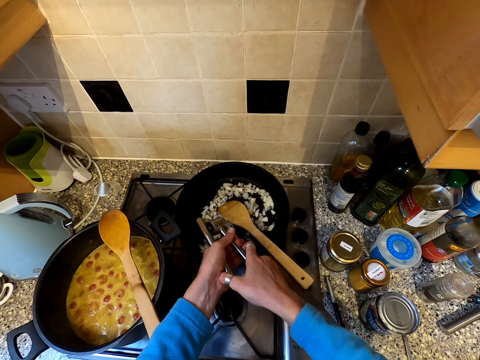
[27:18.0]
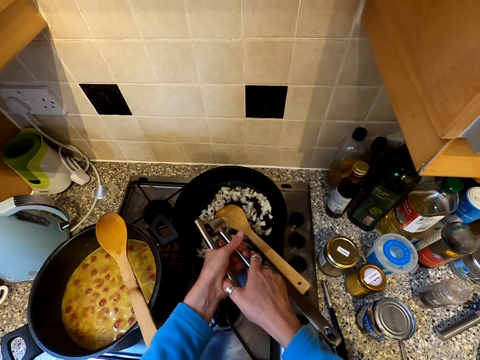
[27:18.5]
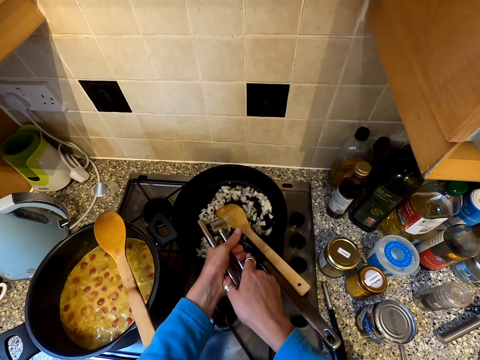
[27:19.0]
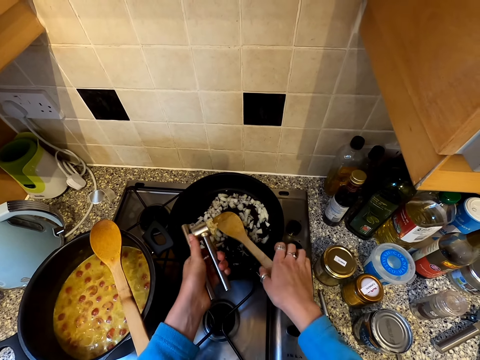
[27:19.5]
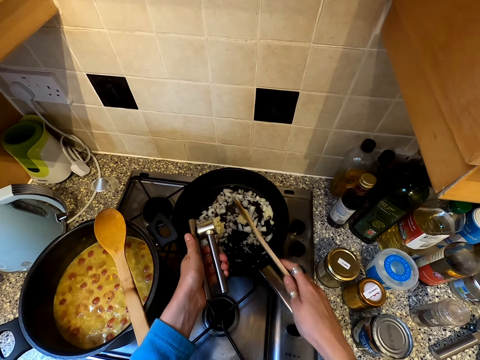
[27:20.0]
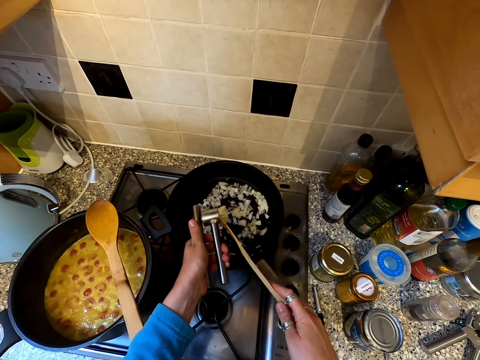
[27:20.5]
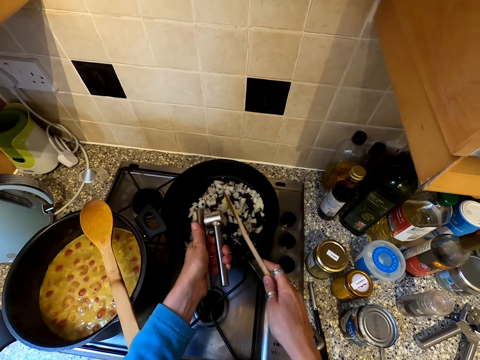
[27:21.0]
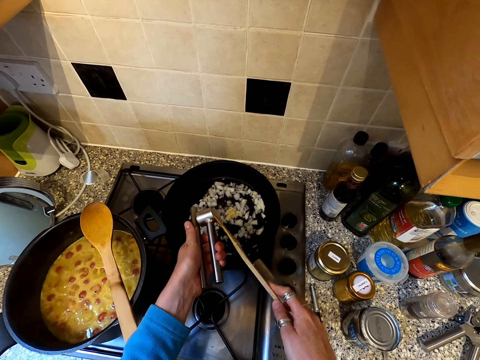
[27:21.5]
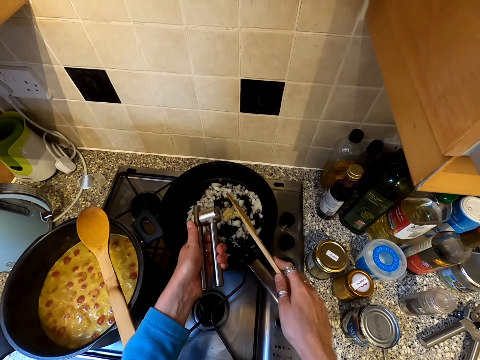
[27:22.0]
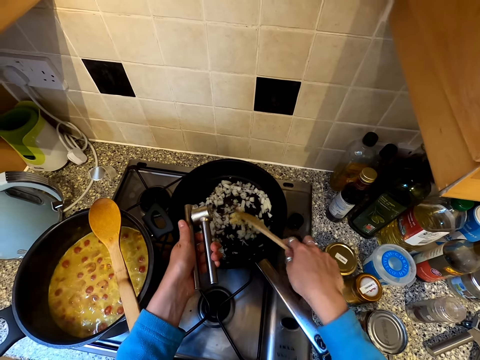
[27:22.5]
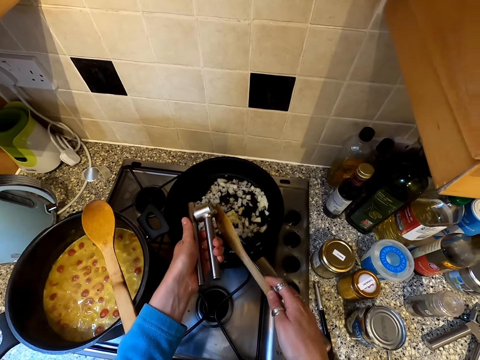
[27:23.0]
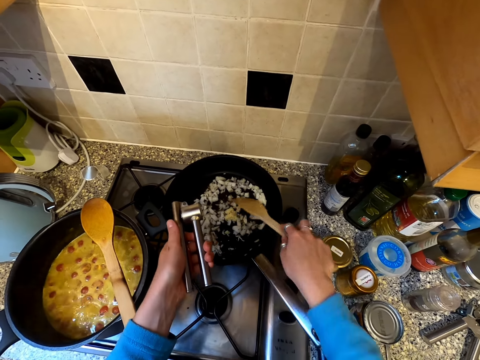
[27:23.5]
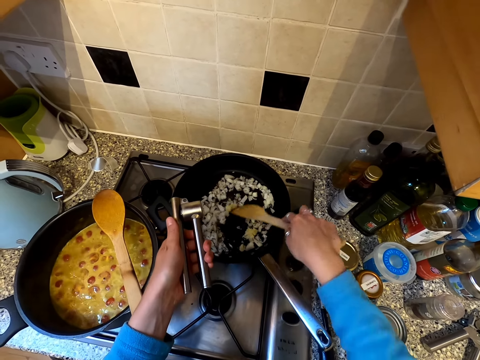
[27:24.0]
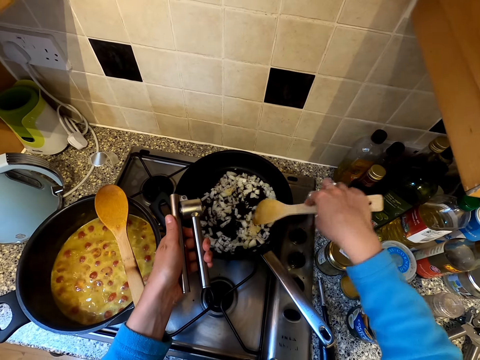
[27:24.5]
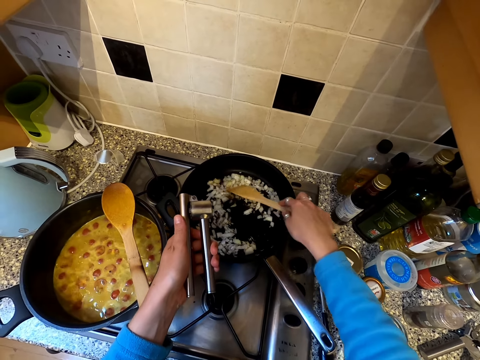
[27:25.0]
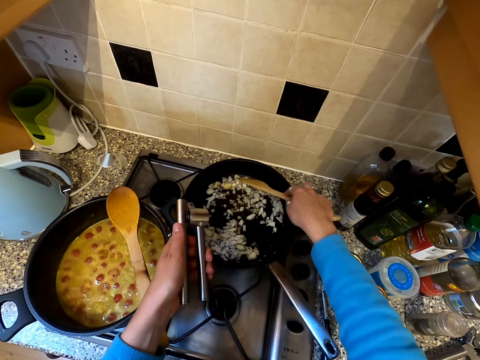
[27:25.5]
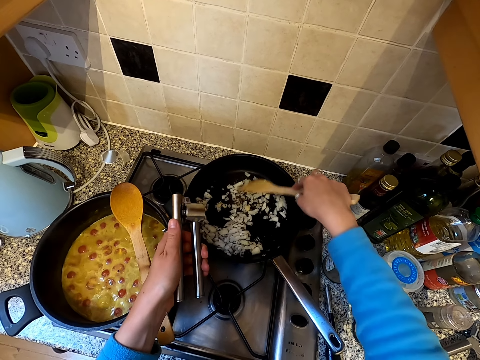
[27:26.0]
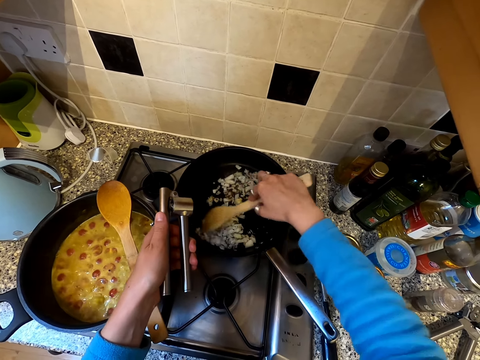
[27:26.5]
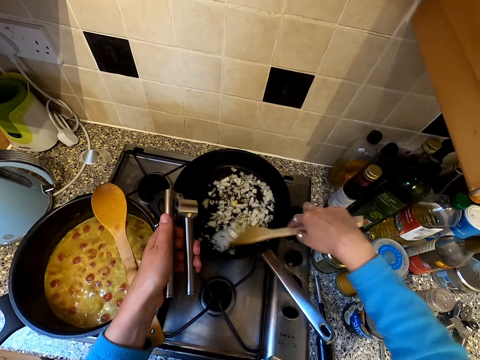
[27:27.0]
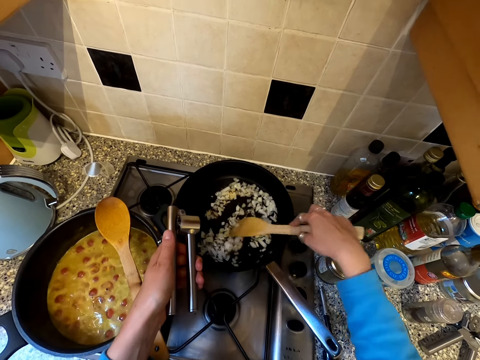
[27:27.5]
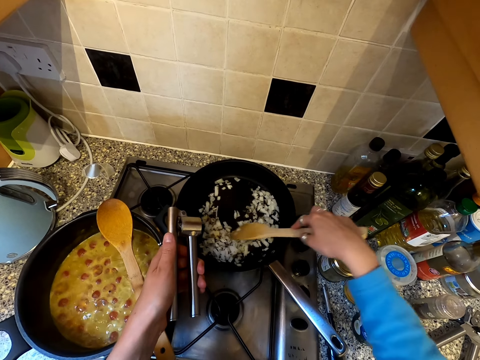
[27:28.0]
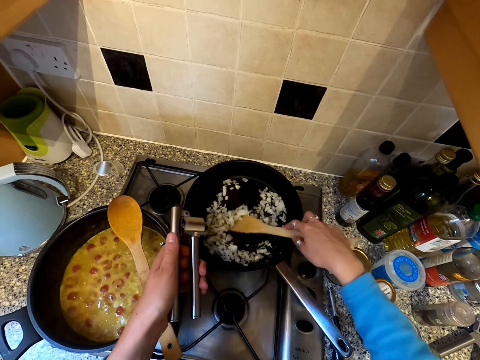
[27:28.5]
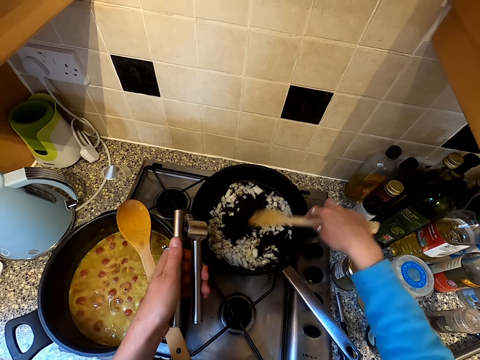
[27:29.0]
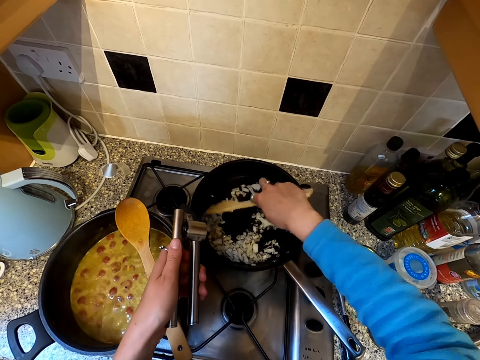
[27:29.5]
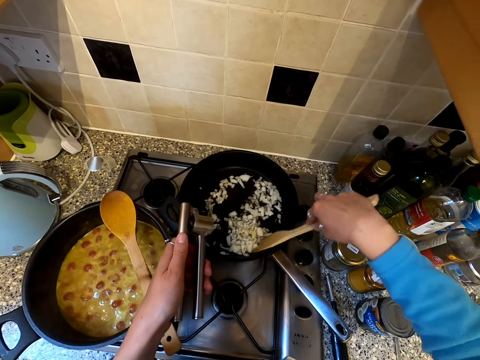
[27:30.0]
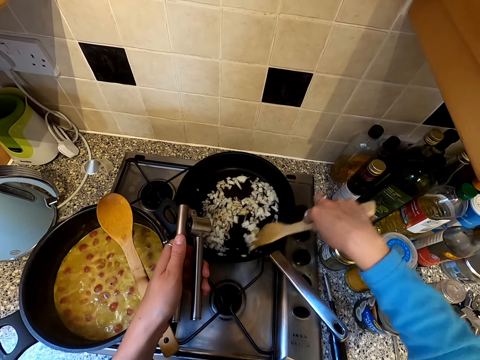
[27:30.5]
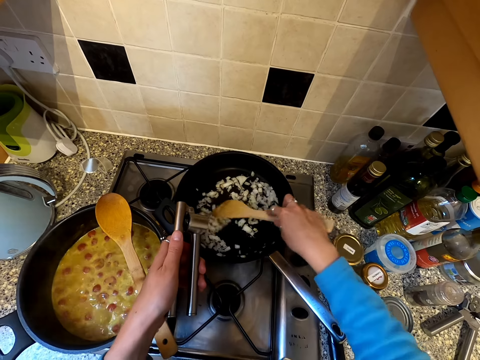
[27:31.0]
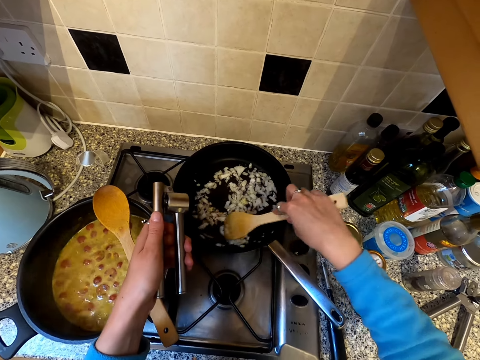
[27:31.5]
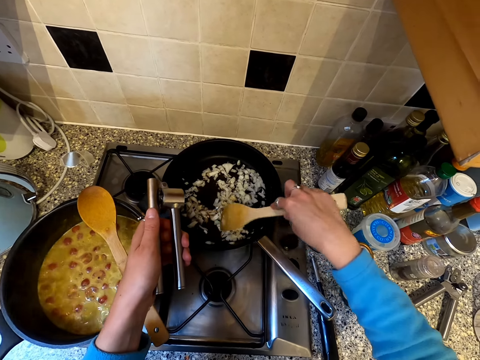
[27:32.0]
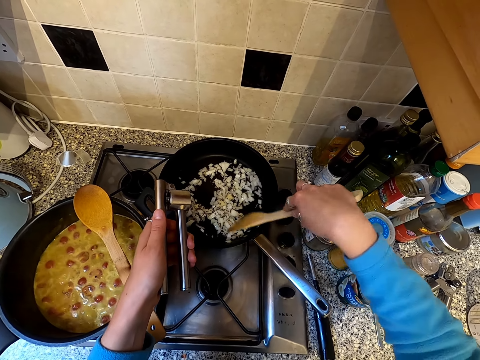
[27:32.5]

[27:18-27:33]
The camera wearer picks up the cooking stick. They hold the cooking stick. They take the garlic off the crusher with the cooking stick. They stir the garlic in the cooking pot. They scrape off the garlic. They stir the onions and garlic in the cooking pot.

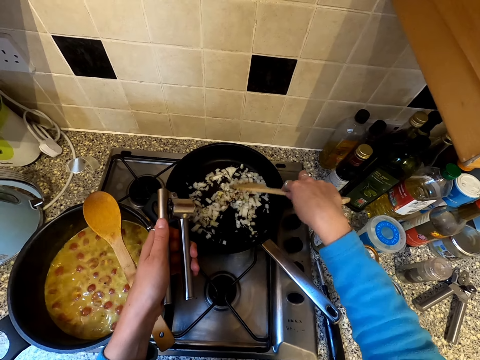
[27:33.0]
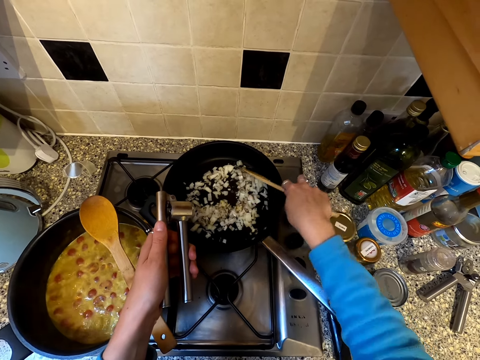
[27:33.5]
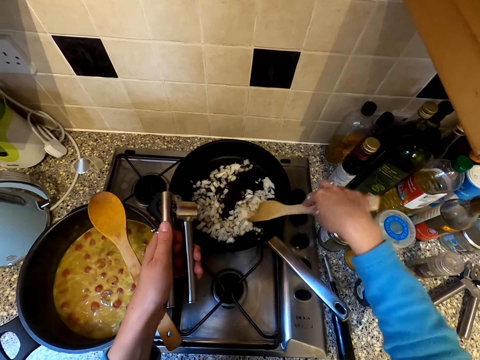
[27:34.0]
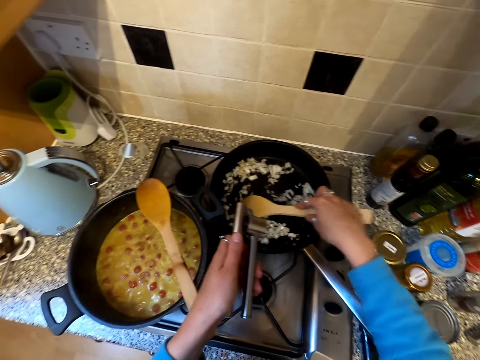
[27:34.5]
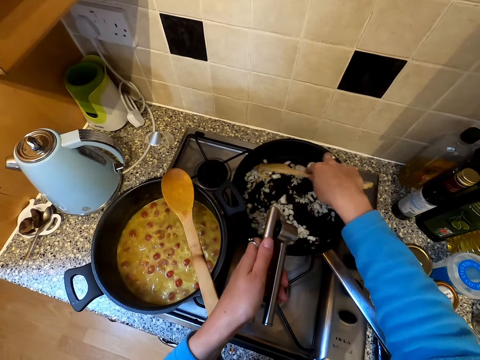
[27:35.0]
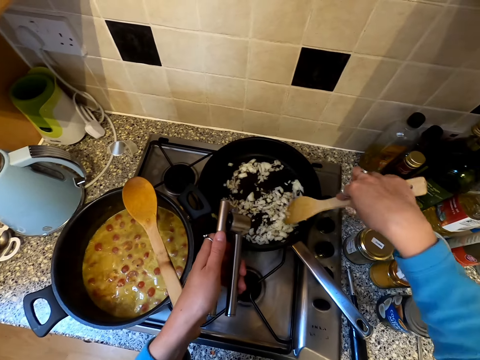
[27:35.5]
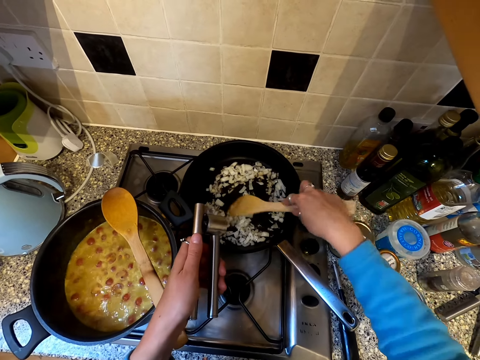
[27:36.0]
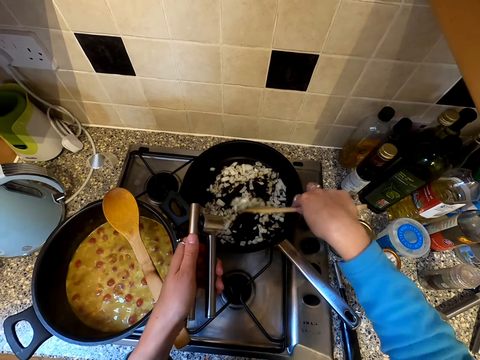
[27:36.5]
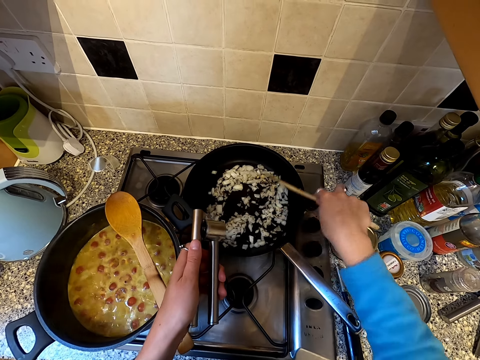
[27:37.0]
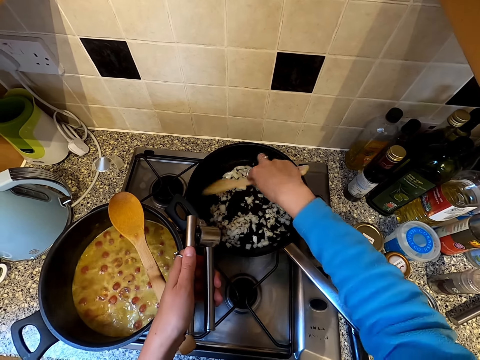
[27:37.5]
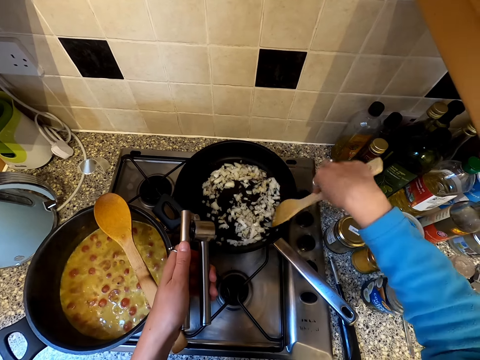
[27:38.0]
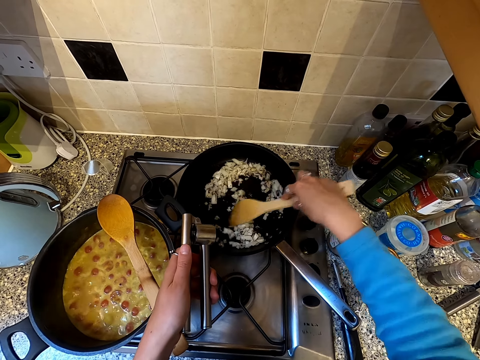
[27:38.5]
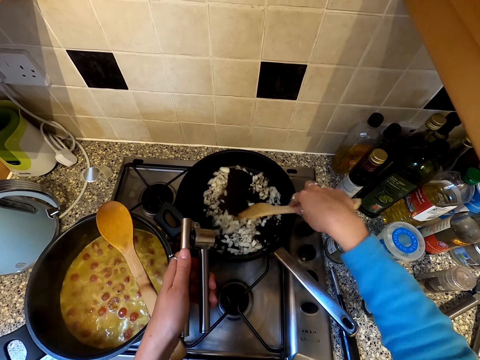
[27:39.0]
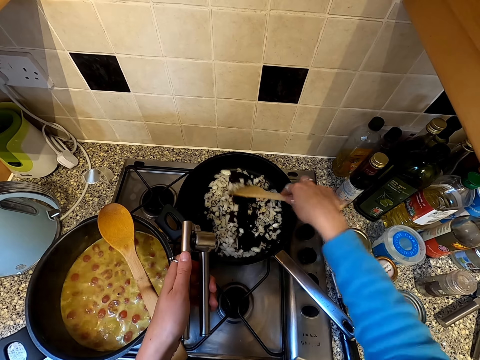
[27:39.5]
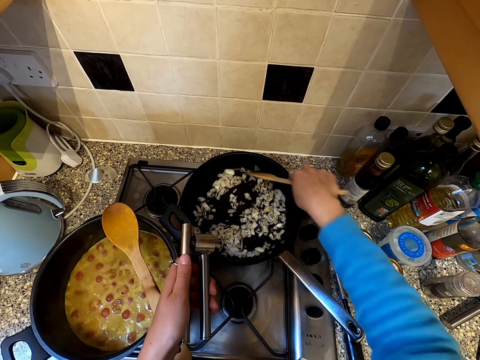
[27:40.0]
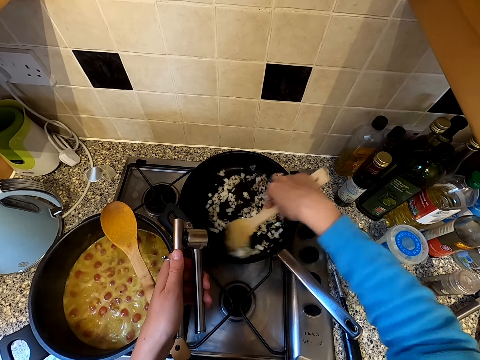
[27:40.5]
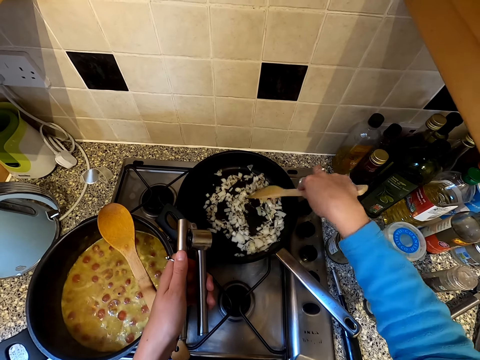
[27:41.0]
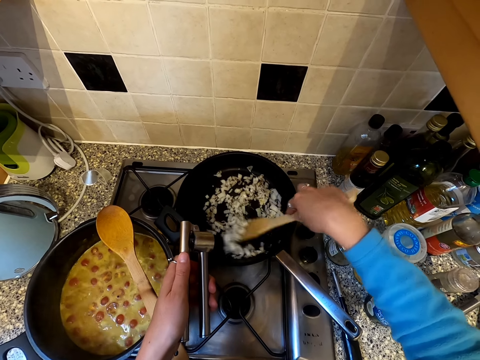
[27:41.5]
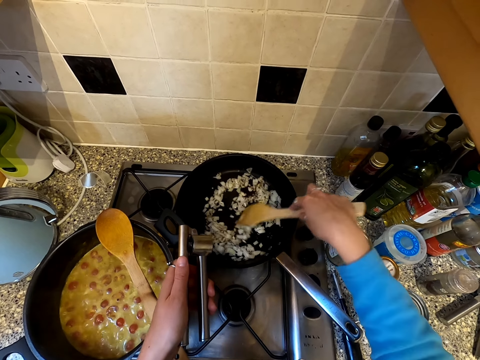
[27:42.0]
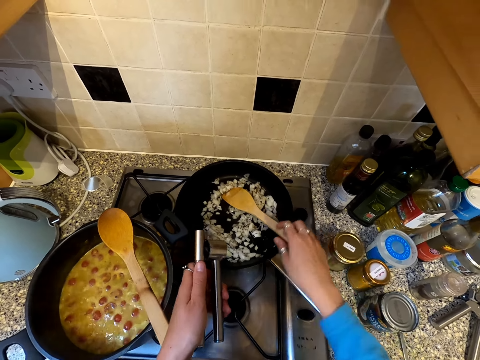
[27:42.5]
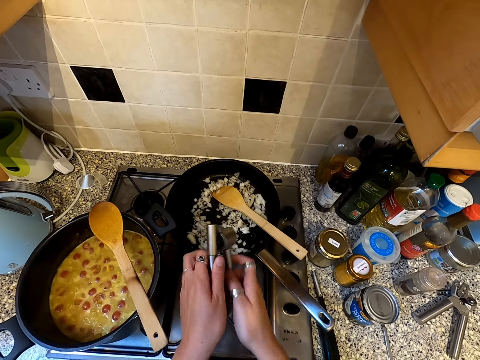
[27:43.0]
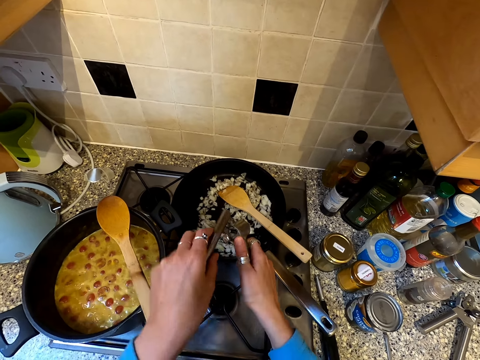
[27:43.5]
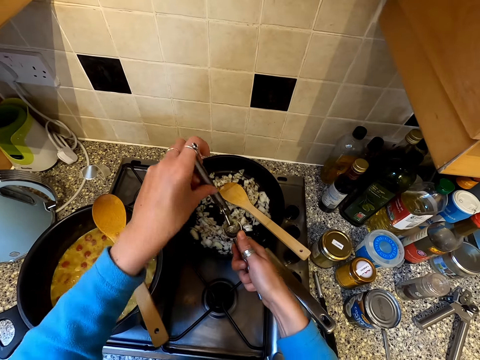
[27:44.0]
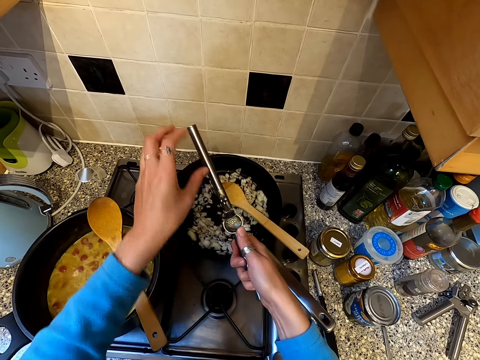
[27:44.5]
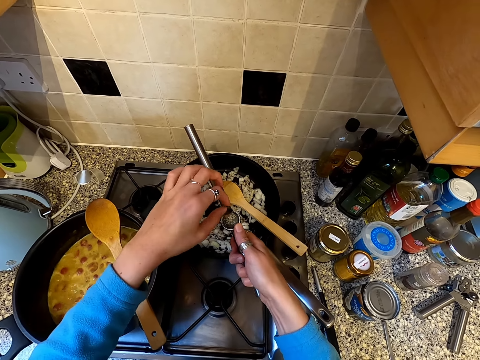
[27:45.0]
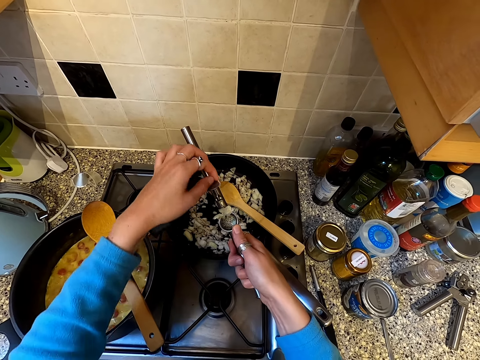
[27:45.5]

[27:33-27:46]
The camera wearer drops the cooking stick in the cooking pot. They use the crusher. They open the grater.
